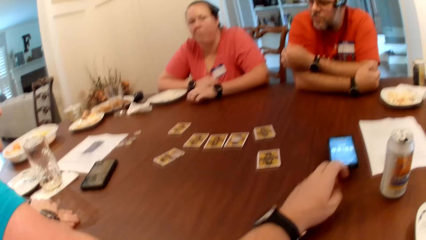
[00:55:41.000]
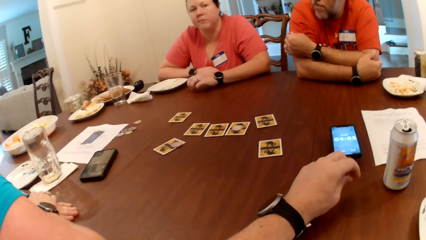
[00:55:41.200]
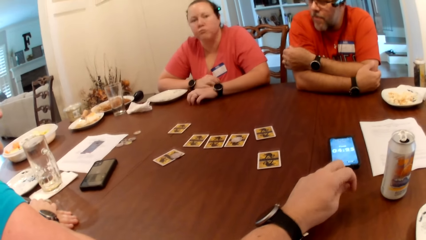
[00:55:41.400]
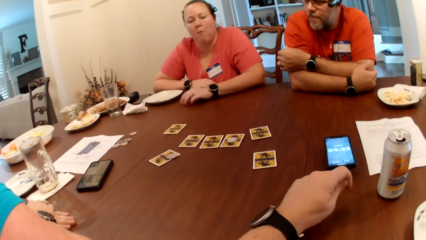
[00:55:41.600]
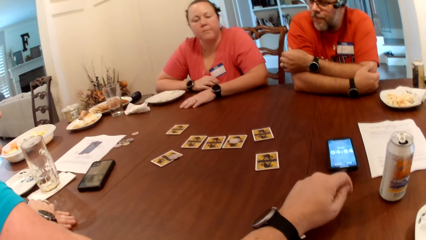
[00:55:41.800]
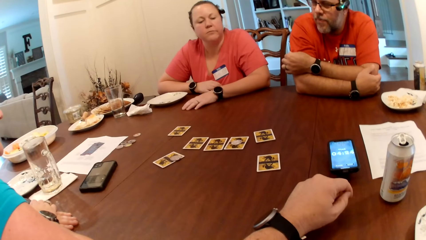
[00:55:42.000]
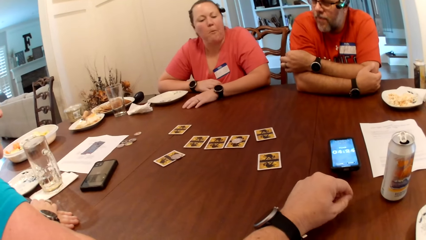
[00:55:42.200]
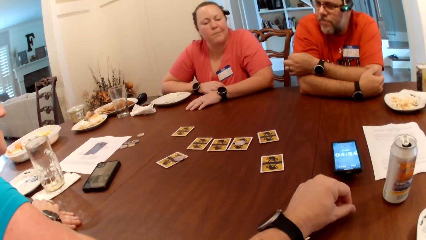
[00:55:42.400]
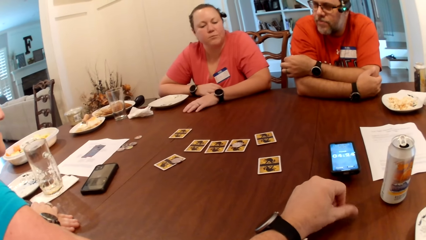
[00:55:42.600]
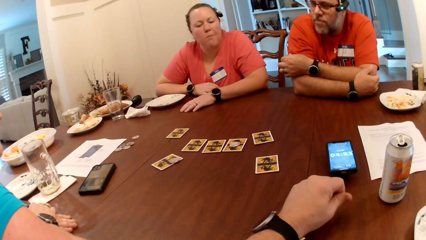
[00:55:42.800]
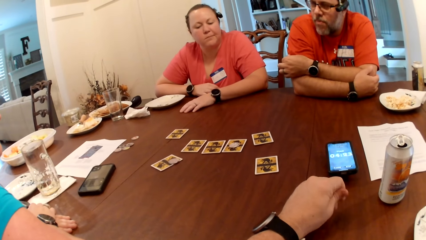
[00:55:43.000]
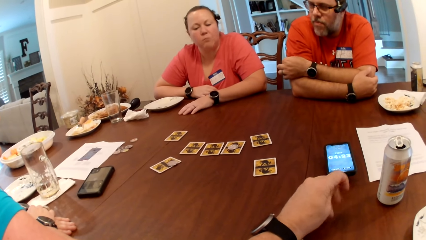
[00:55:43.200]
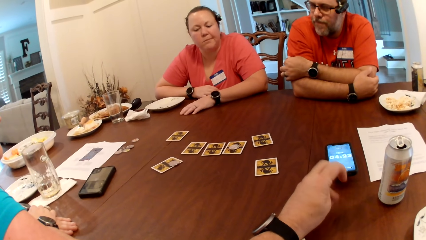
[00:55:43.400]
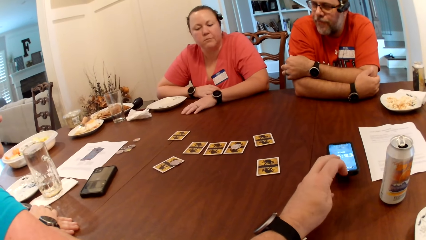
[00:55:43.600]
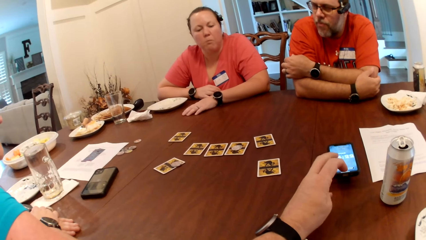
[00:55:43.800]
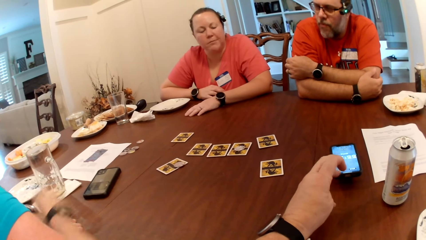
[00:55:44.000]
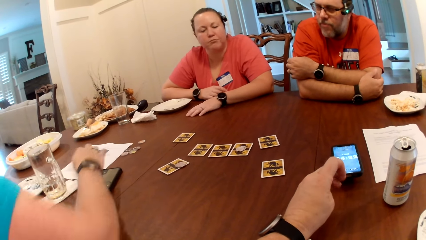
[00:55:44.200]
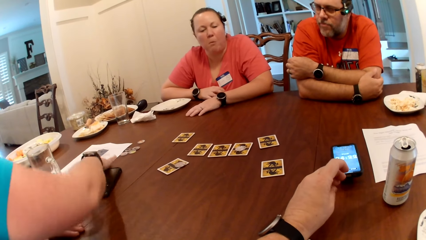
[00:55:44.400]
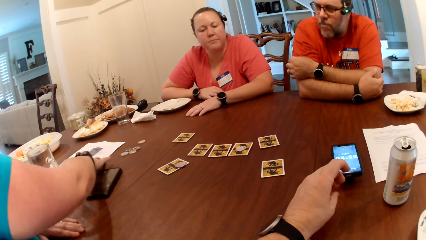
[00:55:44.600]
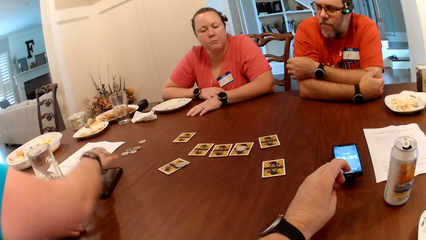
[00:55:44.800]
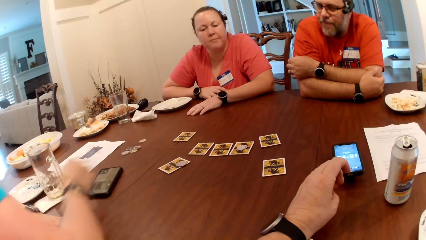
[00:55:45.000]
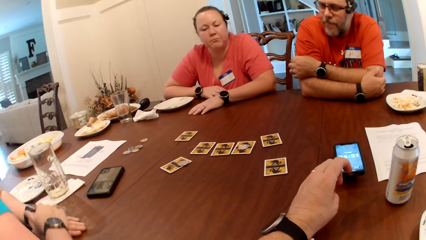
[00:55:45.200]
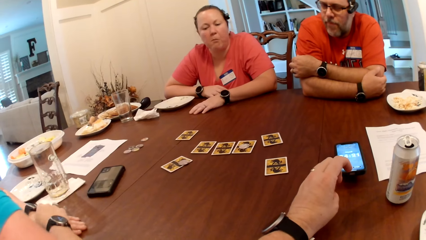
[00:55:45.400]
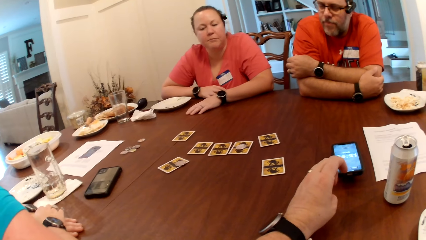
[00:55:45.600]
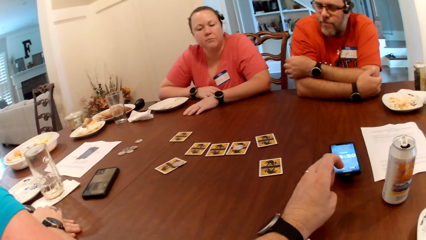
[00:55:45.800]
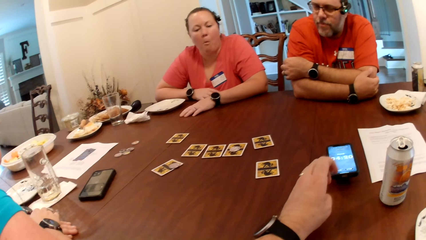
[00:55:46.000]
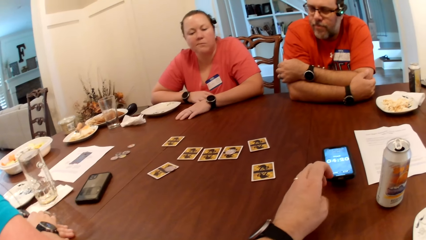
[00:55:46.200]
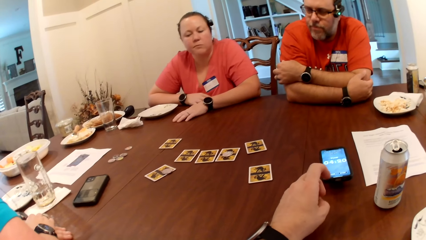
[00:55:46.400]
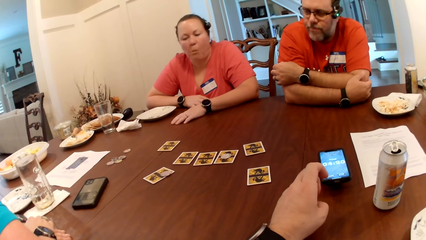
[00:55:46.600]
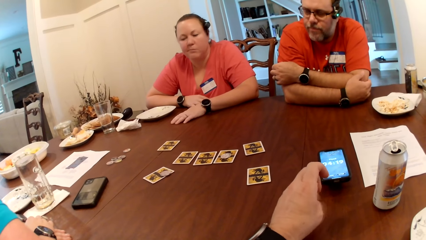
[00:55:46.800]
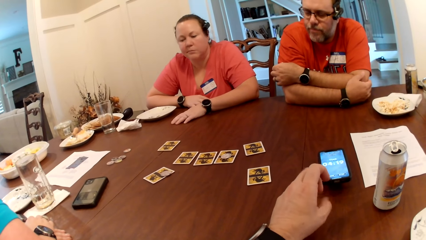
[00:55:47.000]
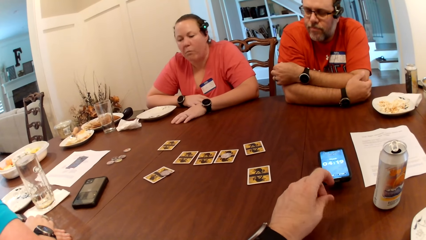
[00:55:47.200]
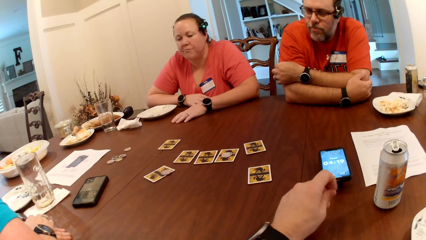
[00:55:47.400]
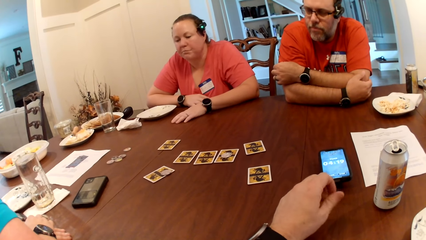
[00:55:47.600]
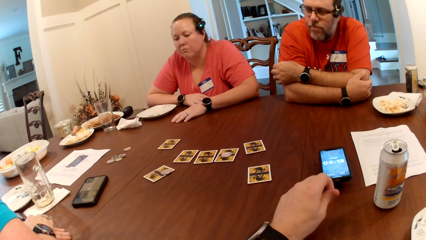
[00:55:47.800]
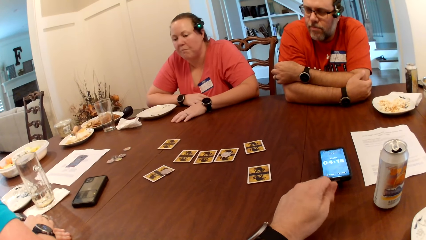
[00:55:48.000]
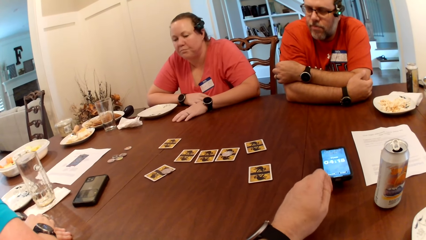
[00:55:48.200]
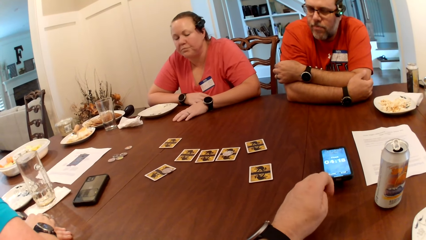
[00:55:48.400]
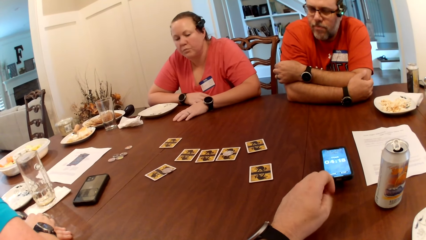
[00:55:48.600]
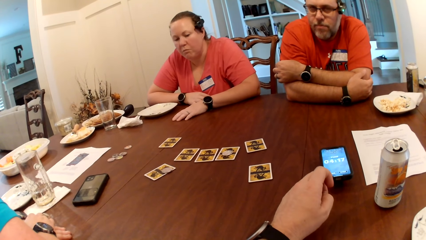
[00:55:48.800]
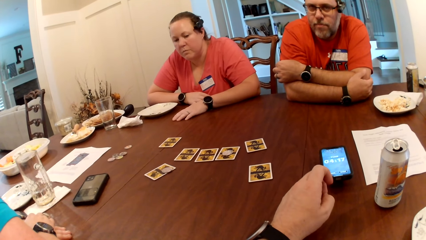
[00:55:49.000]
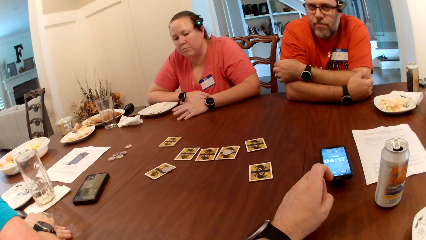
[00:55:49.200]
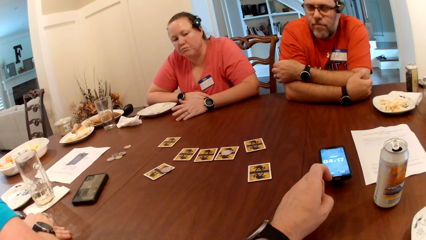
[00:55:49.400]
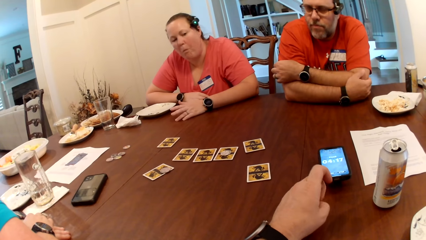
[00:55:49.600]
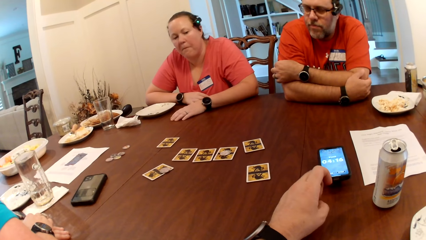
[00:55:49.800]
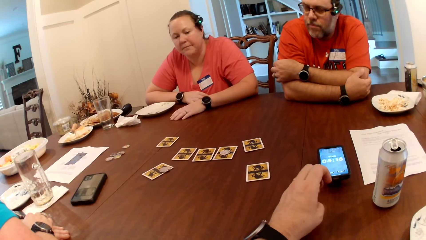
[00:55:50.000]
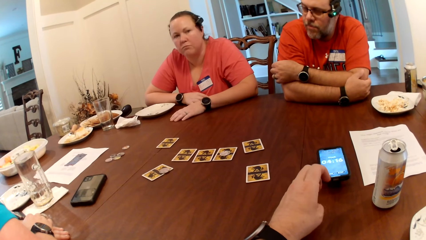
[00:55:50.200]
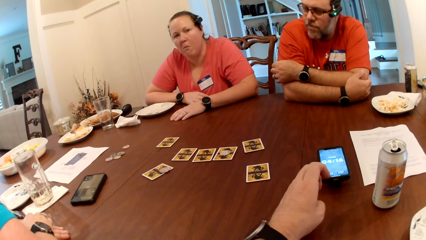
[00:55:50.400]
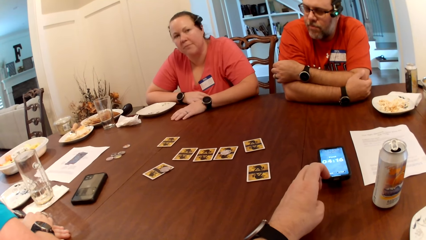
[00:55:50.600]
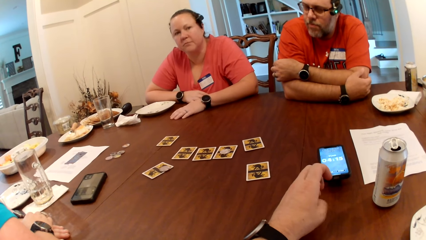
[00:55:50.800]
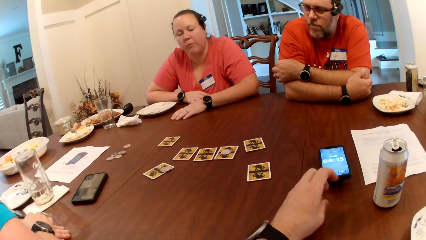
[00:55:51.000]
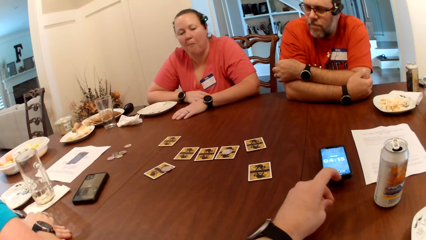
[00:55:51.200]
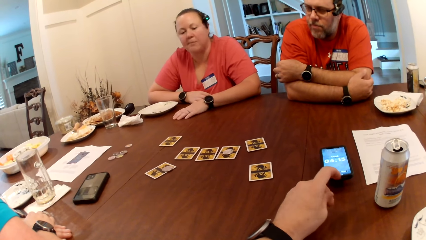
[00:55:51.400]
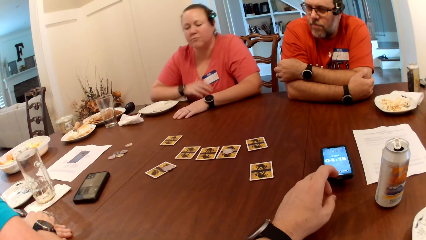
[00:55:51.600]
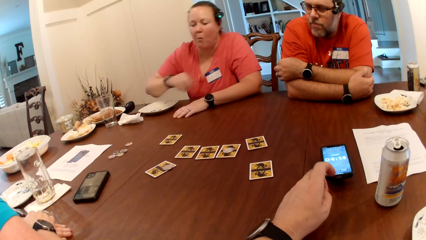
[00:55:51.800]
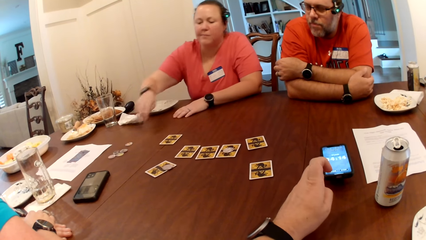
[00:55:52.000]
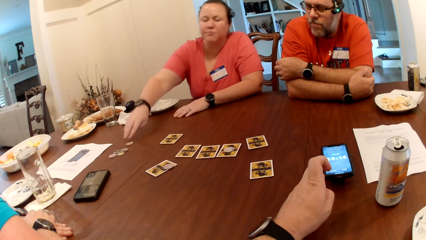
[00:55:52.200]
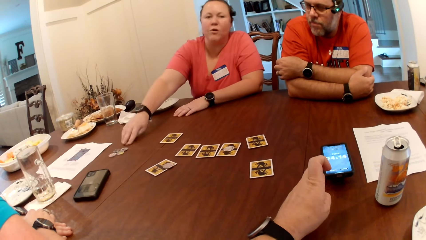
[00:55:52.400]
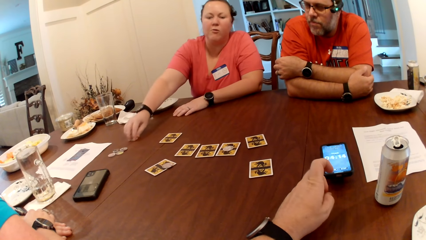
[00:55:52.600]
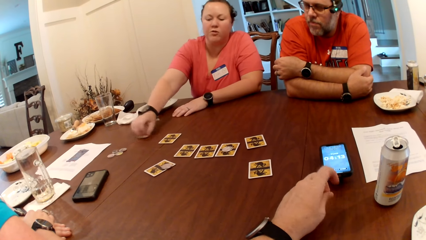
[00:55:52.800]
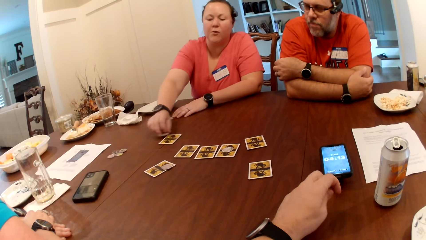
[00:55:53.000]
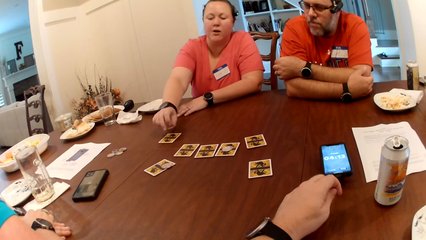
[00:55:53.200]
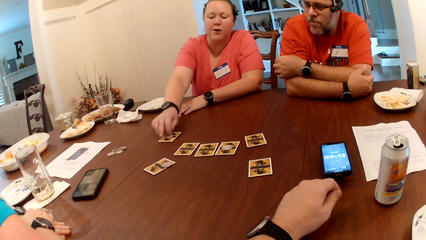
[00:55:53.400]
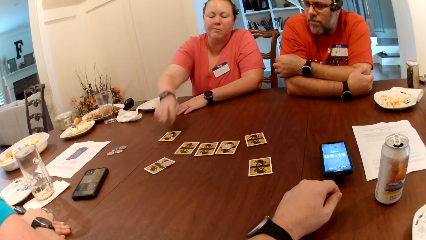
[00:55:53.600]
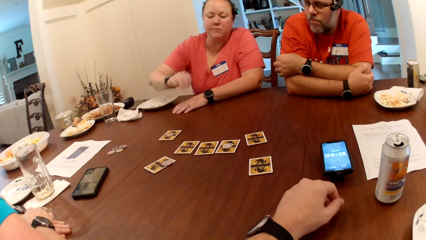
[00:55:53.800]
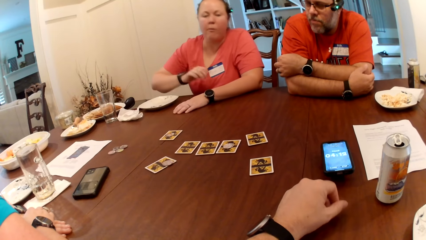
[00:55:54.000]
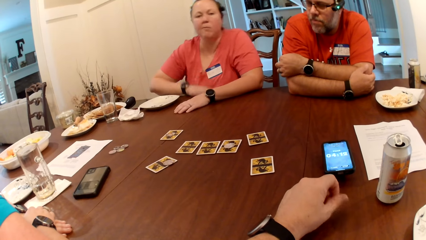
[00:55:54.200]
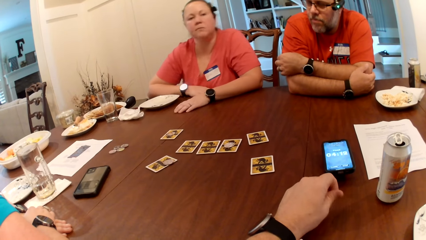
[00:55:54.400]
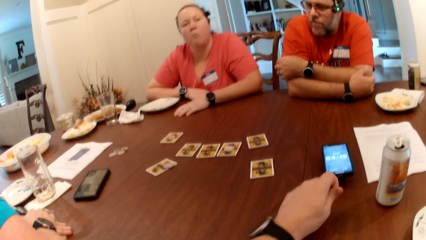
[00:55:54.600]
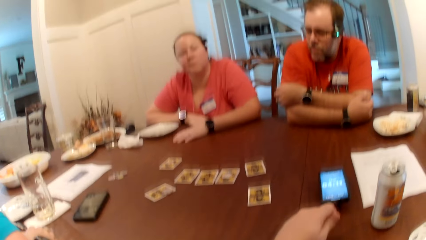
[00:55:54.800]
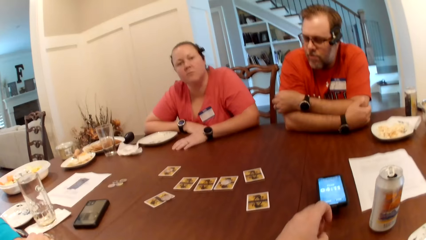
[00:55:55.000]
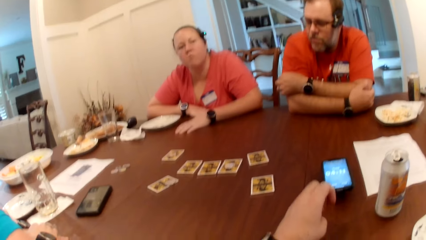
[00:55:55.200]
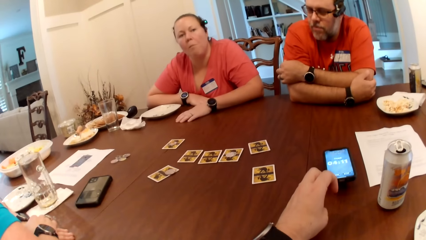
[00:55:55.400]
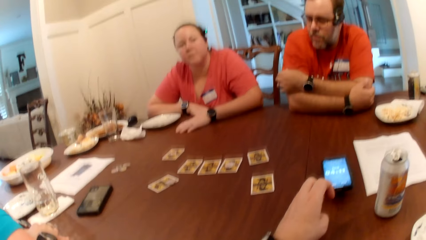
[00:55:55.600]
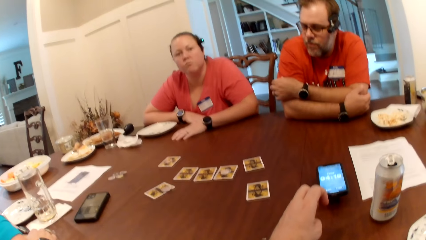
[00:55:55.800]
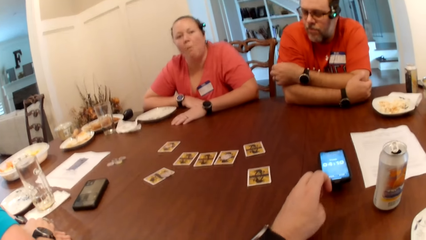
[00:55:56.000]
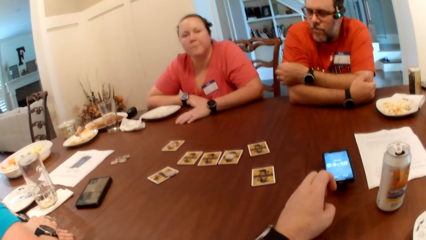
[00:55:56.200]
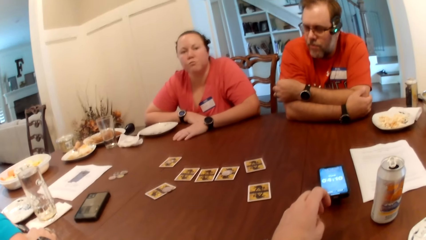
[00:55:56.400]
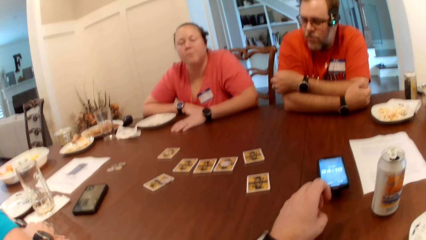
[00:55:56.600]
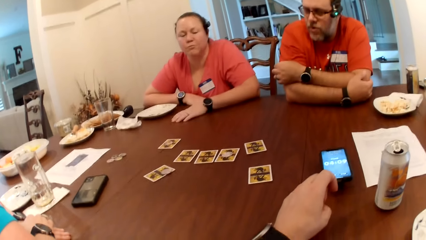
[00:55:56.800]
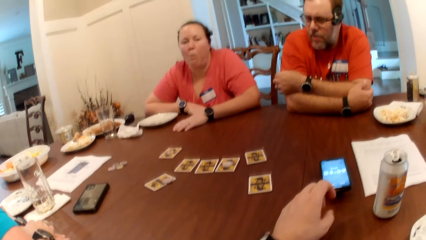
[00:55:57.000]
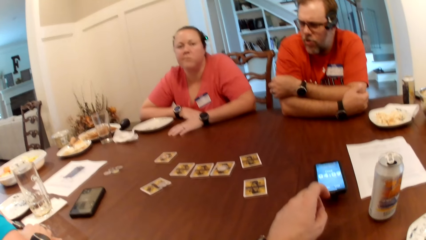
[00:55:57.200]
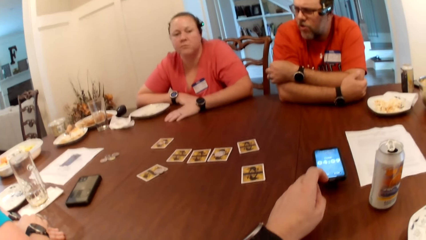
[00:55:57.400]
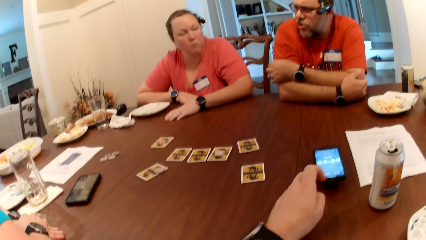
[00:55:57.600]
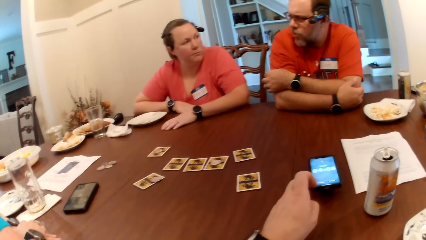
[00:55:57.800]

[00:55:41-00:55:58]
A woman hits the table with fingers. The woman chews a kebab. Another woman adjusts a paper on the table with her right hand. The camera wearer rubs fingers. The first woman picks a coin from the table with her right hand and drops the coin on a card on the table with her right hand.
